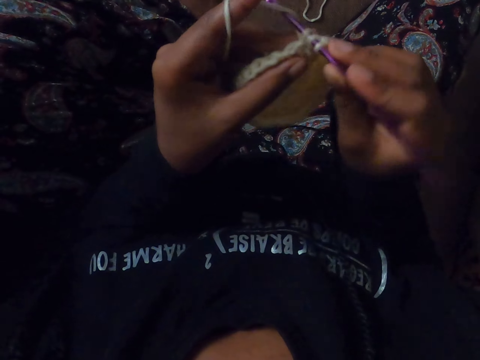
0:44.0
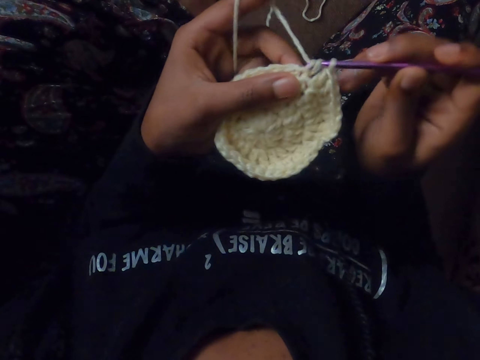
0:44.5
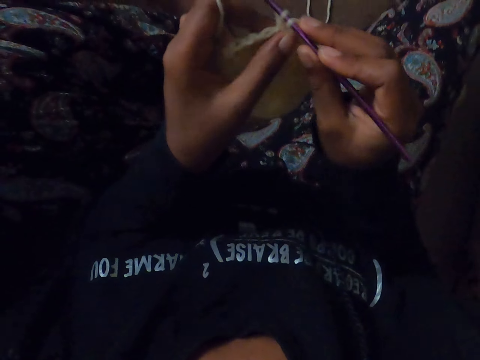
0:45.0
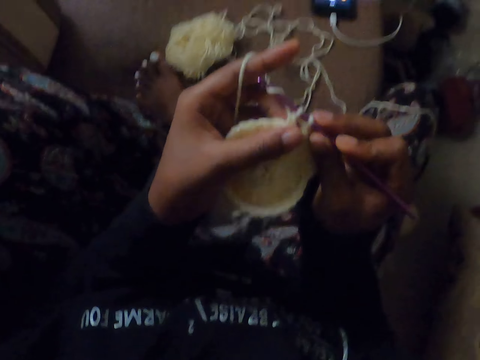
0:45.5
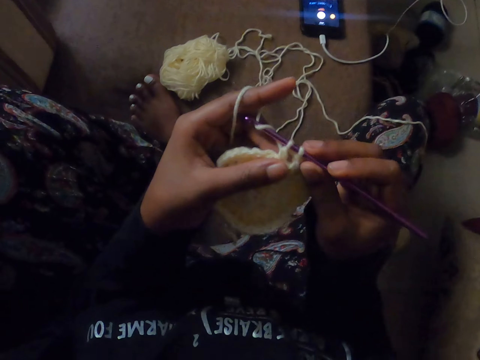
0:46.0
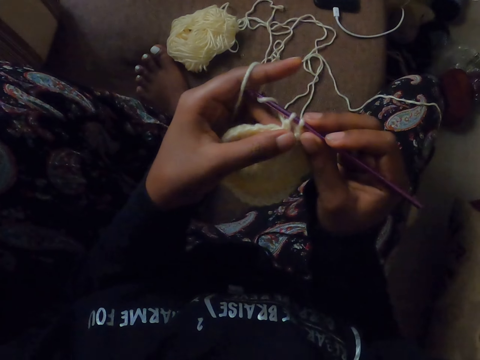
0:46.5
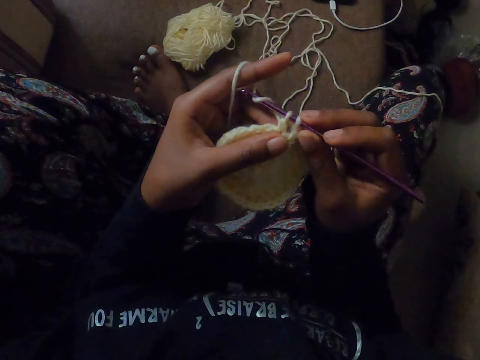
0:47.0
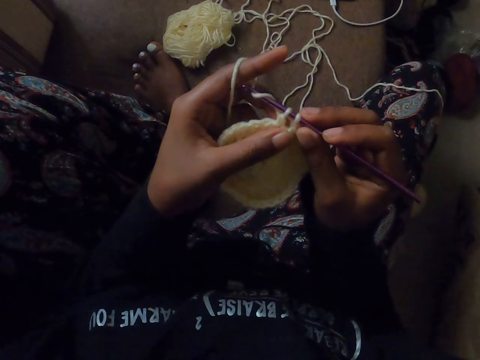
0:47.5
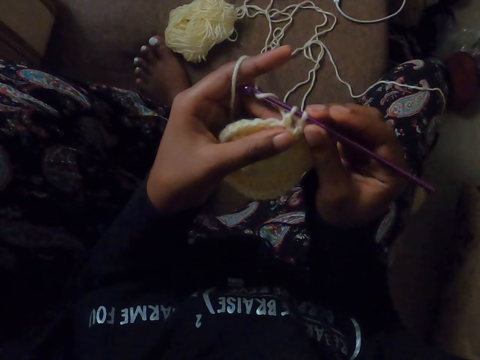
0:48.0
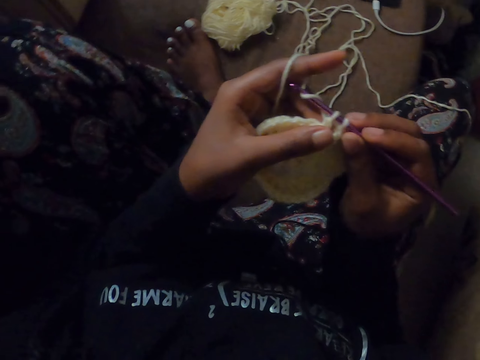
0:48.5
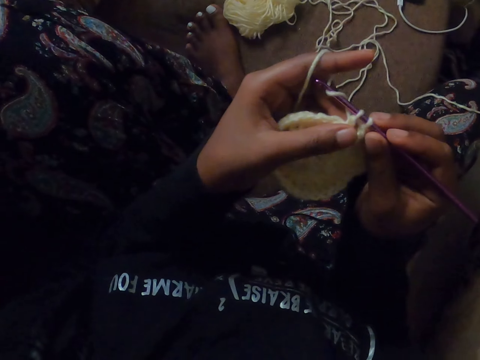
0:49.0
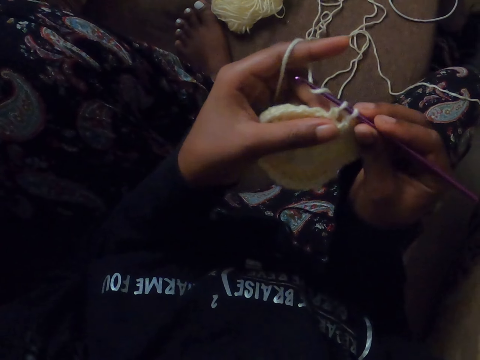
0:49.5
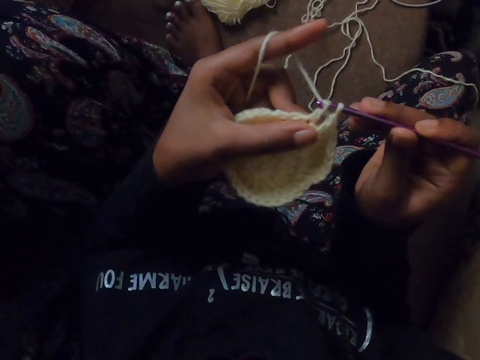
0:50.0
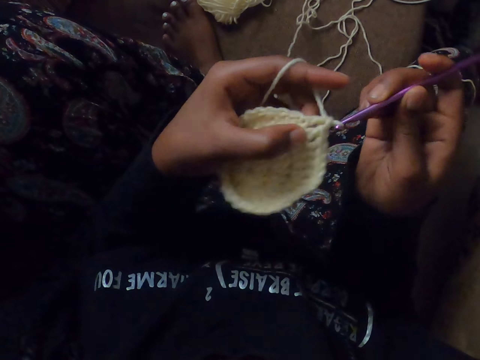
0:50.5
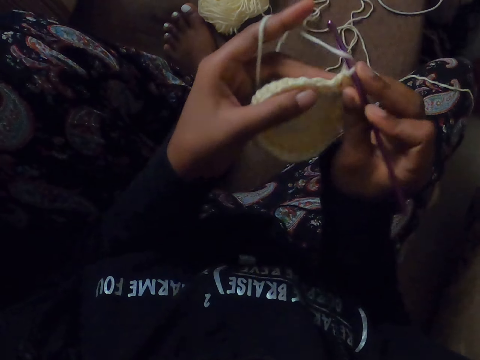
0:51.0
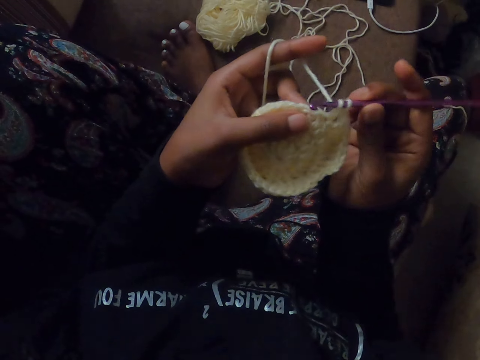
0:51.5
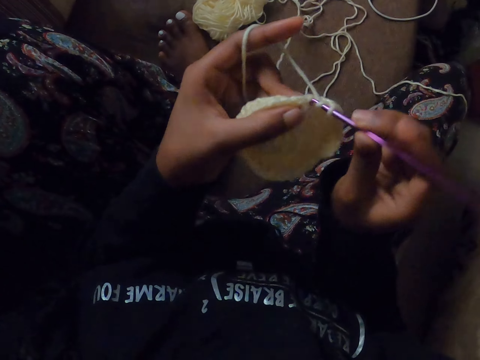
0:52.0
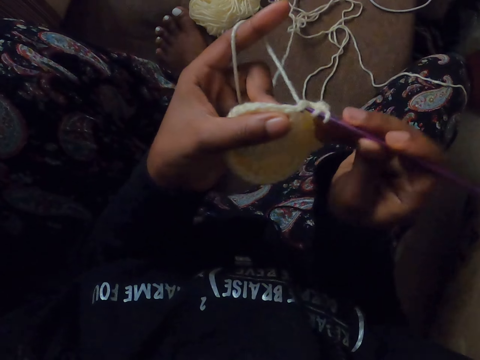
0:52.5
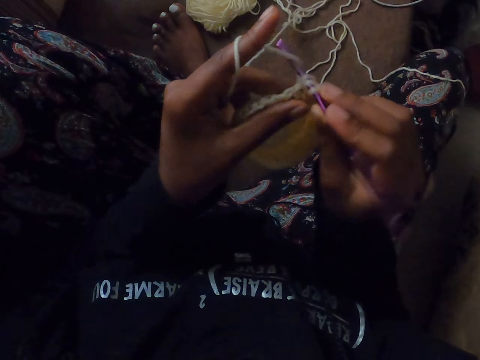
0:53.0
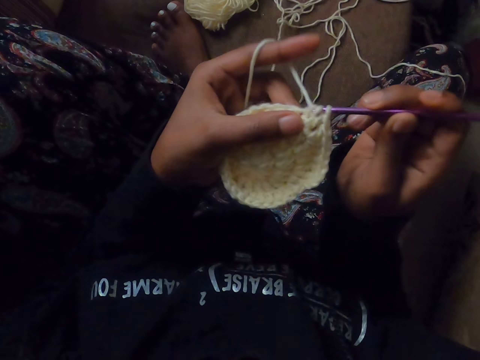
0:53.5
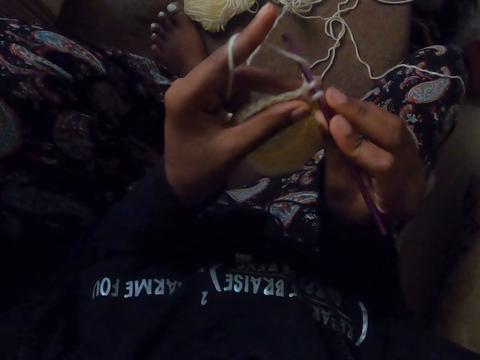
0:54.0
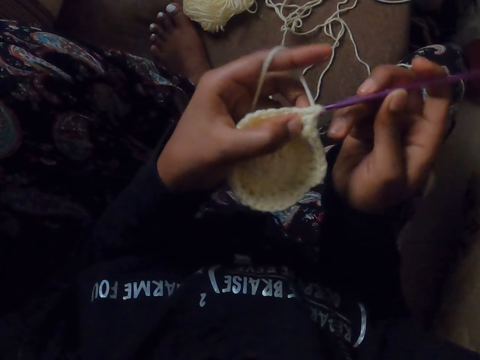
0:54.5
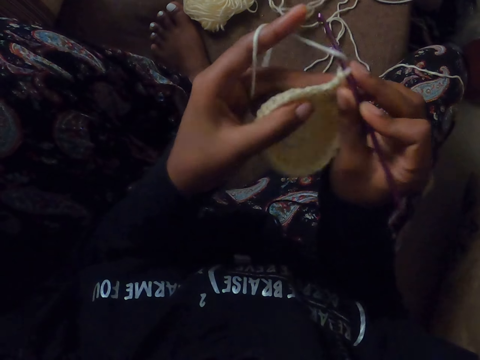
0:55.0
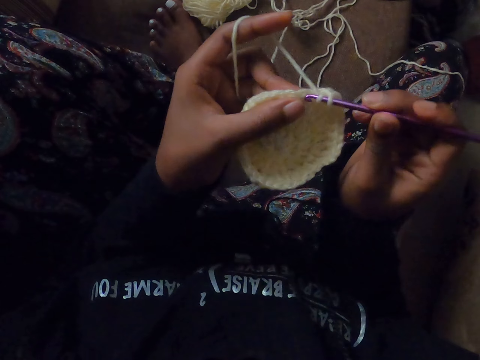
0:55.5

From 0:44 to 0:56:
The camera wearer holds on for a while. They knit the fabric.

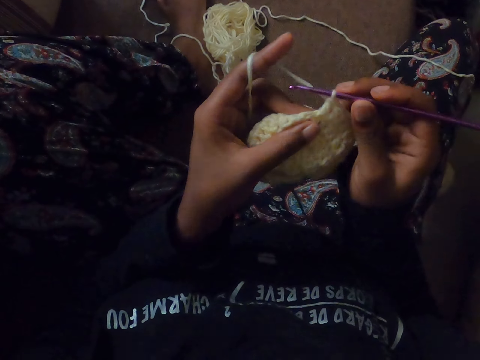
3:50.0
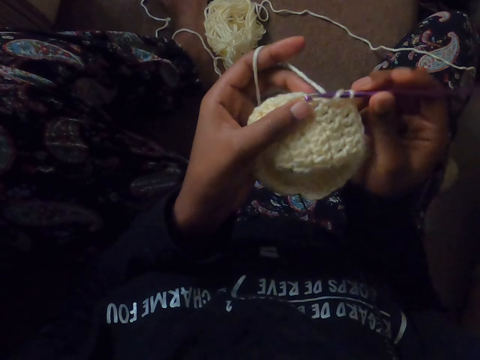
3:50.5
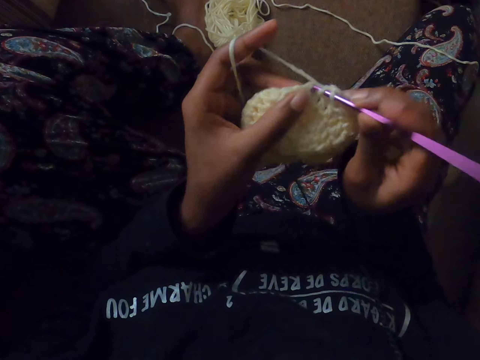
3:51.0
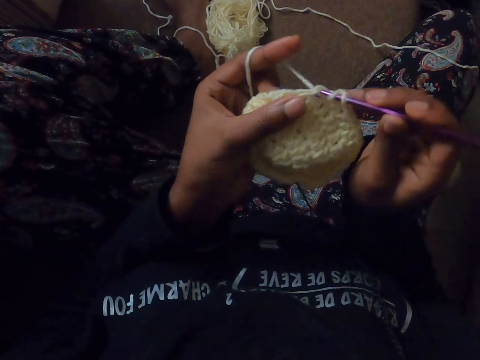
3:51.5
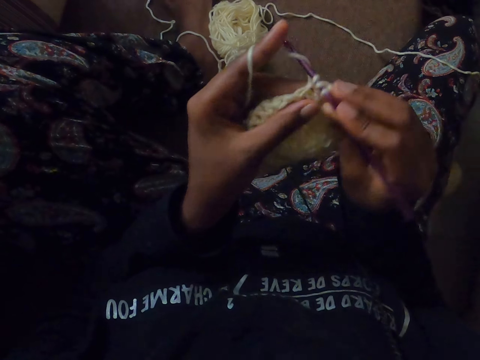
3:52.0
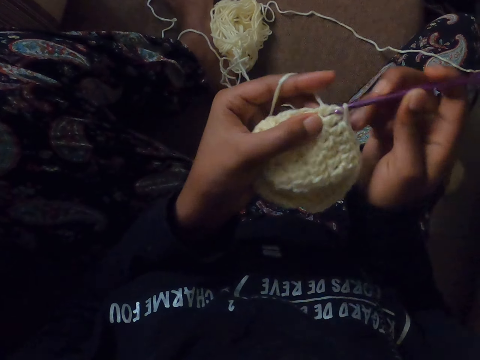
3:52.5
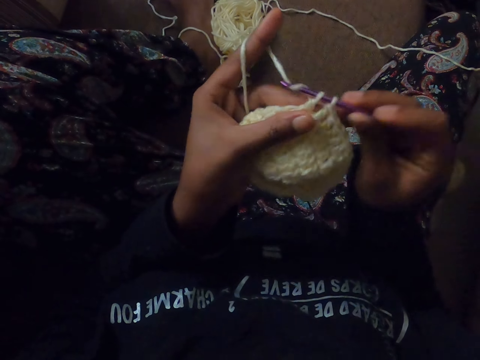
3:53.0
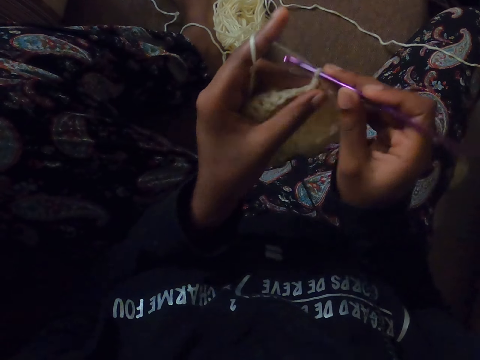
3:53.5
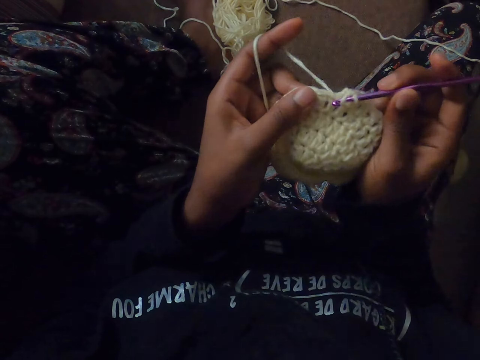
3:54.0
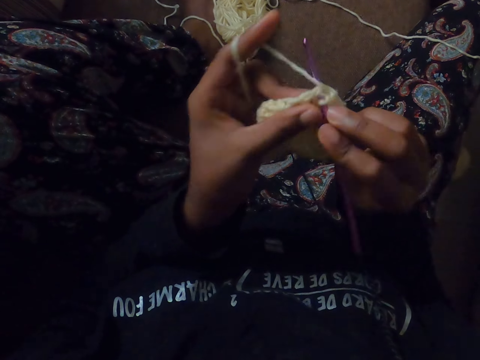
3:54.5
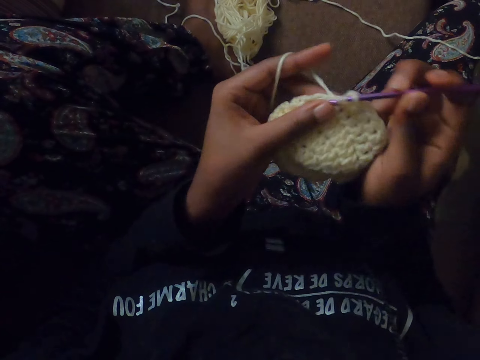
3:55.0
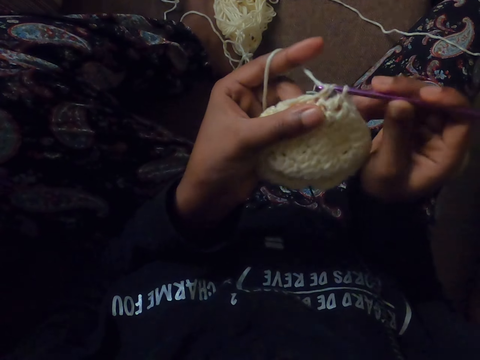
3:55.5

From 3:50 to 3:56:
The camera wearer knits the fabric.

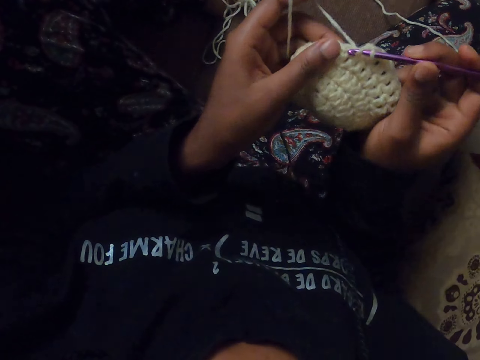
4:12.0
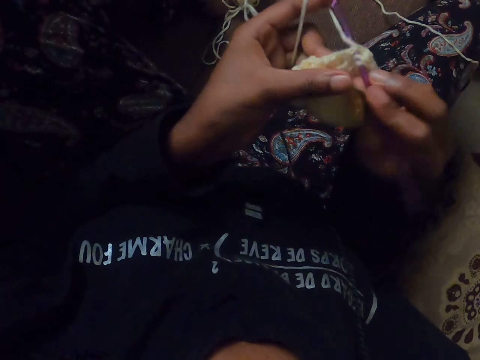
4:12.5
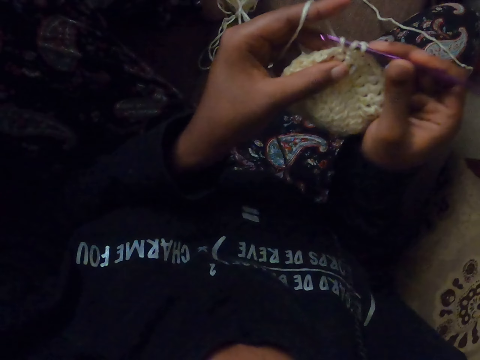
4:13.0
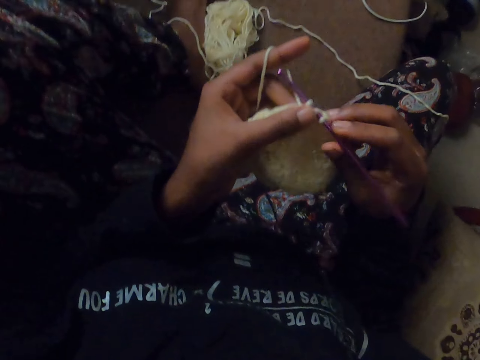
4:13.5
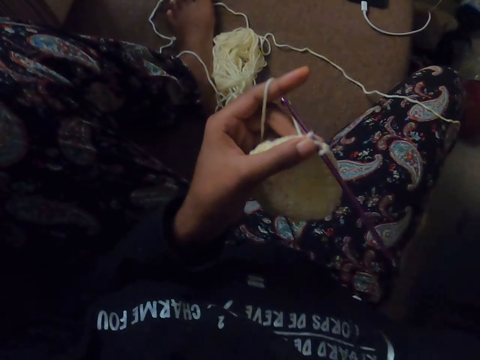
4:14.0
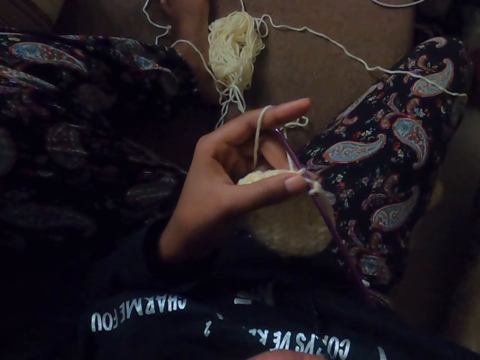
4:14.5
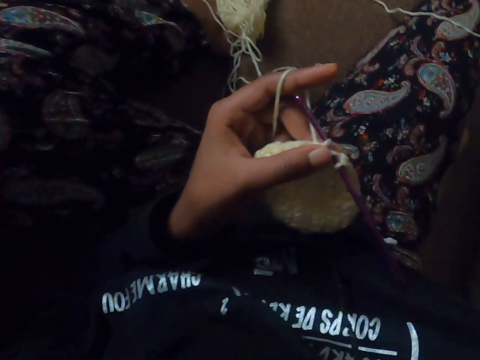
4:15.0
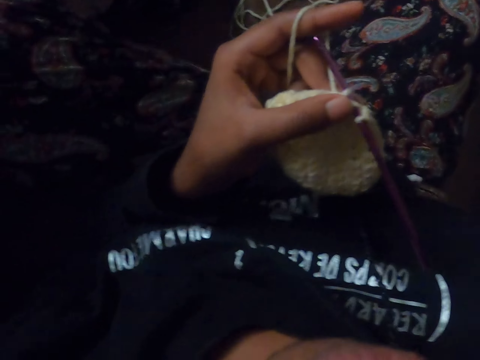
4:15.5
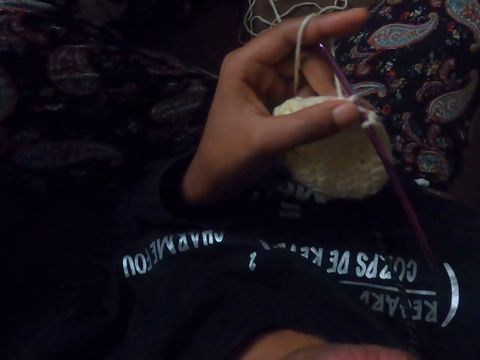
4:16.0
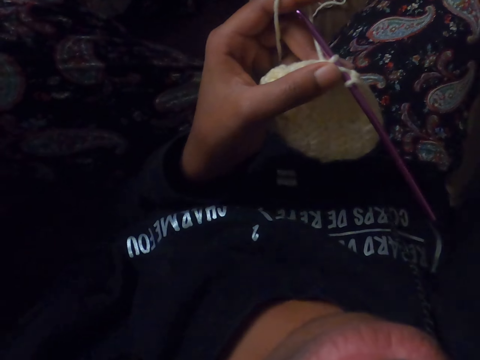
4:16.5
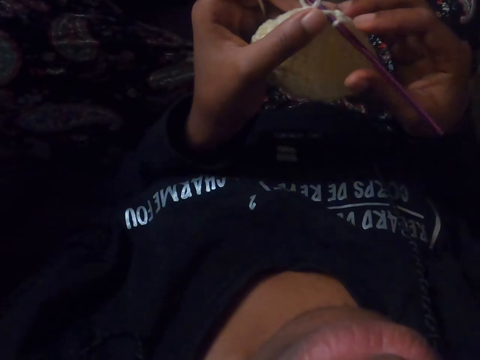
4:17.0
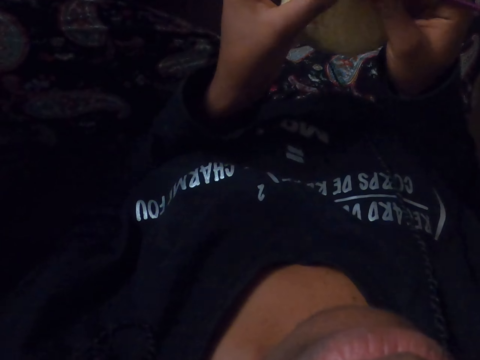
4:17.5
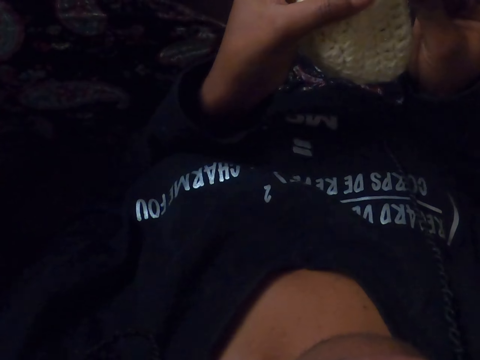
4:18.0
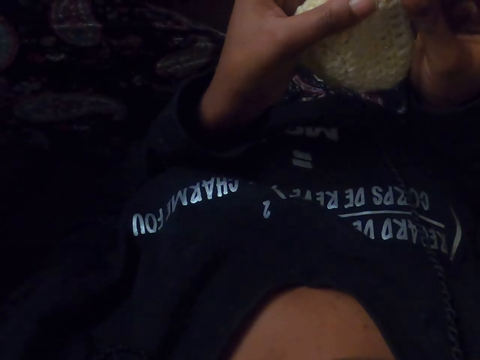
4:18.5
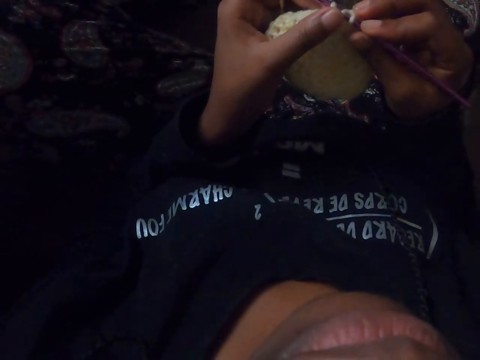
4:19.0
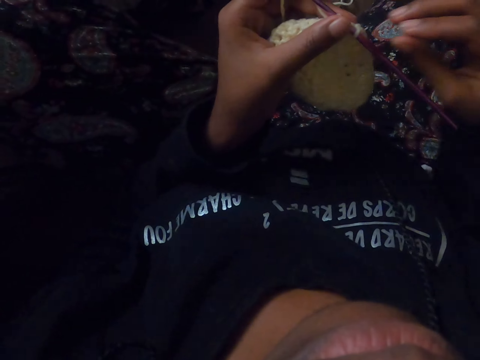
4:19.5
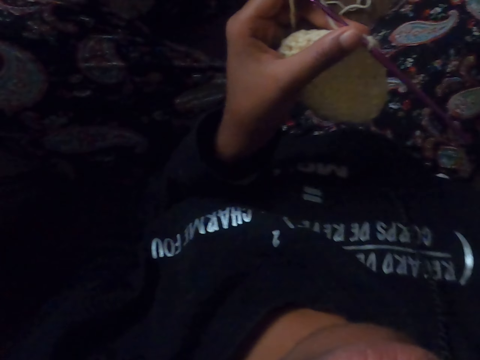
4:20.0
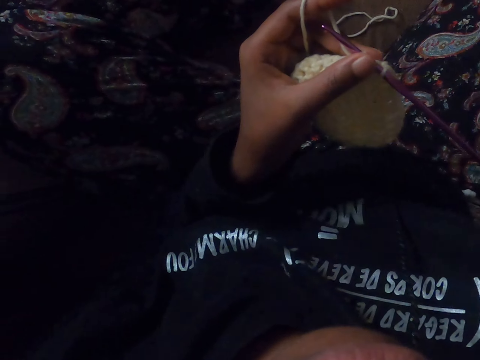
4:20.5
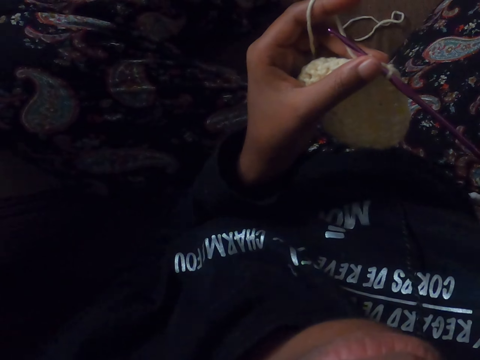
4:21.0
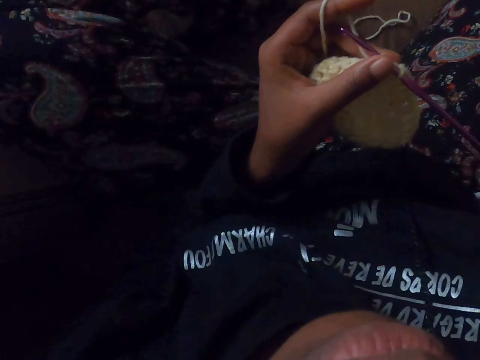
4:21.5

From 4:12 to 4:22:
The camera wearer holds the crochet needle with the left hand and releases the right hand from the crochet needle. They adjust the camera. They hold the crochet with the right hand. They hold on for a while.
